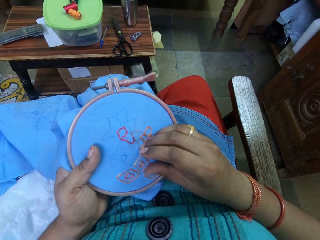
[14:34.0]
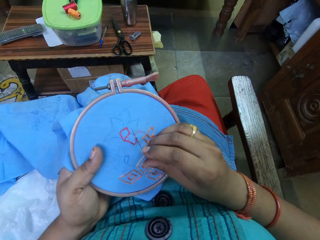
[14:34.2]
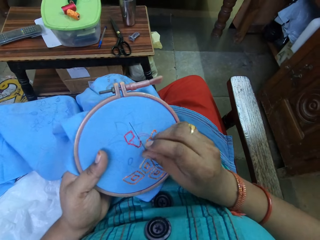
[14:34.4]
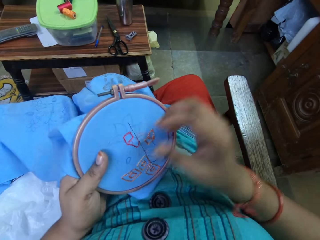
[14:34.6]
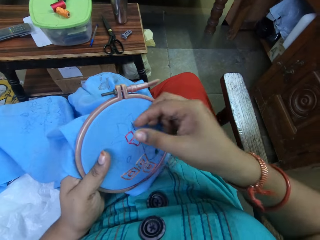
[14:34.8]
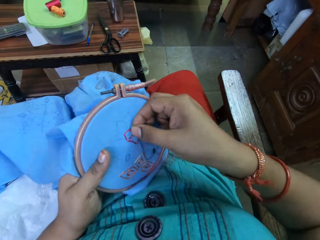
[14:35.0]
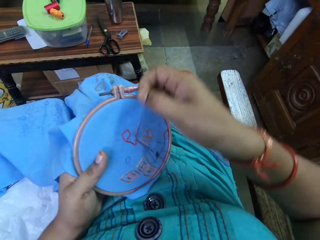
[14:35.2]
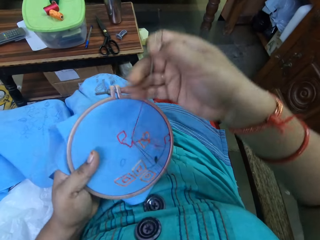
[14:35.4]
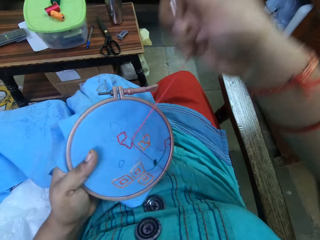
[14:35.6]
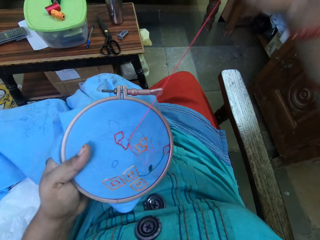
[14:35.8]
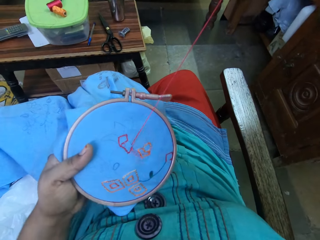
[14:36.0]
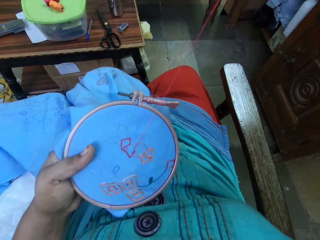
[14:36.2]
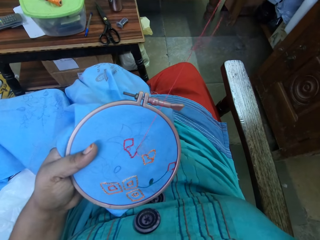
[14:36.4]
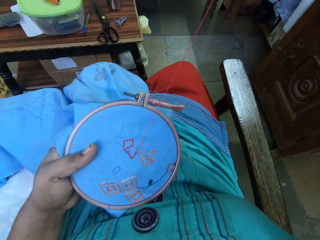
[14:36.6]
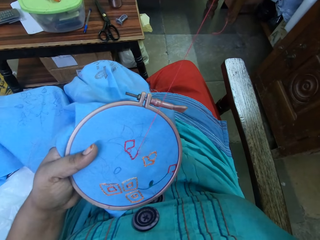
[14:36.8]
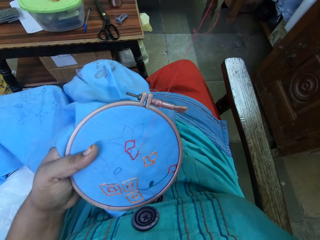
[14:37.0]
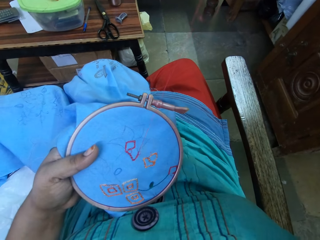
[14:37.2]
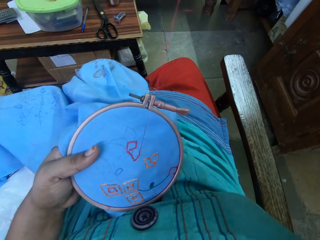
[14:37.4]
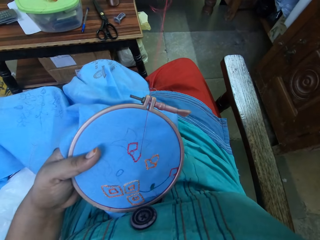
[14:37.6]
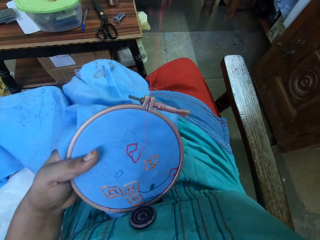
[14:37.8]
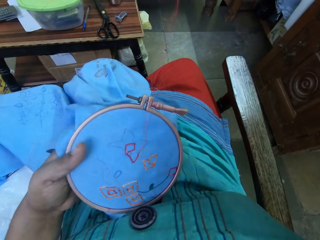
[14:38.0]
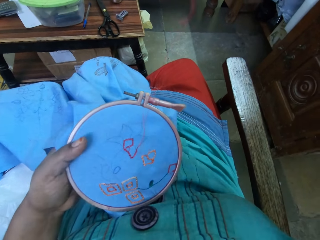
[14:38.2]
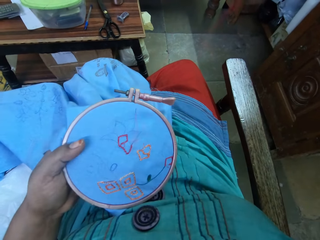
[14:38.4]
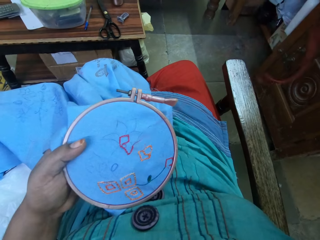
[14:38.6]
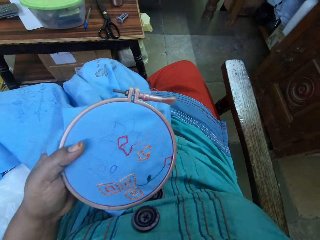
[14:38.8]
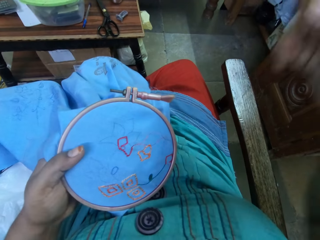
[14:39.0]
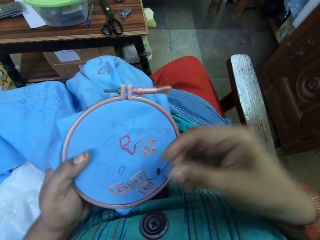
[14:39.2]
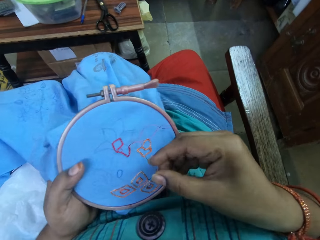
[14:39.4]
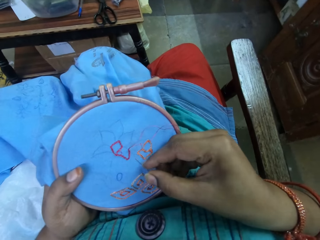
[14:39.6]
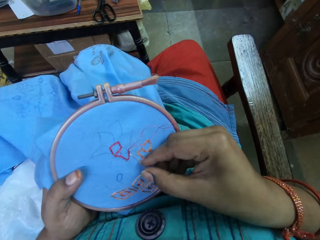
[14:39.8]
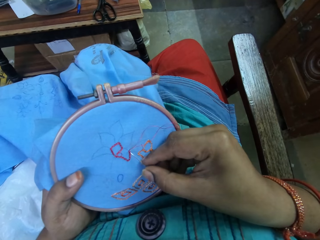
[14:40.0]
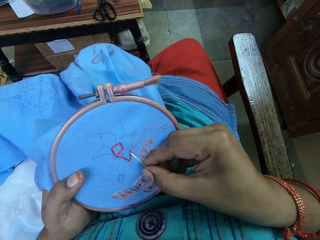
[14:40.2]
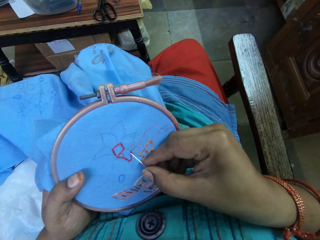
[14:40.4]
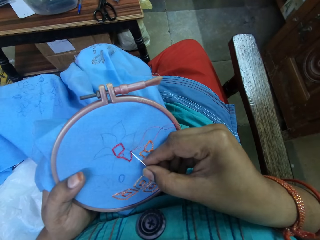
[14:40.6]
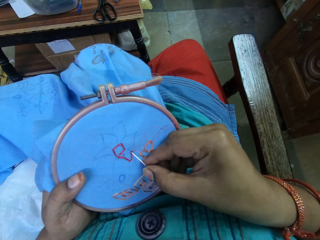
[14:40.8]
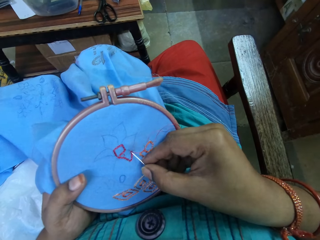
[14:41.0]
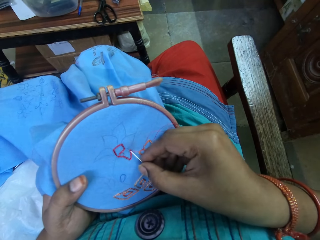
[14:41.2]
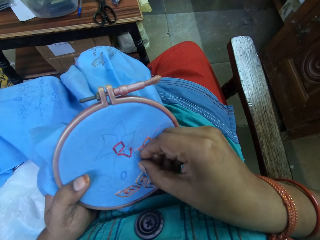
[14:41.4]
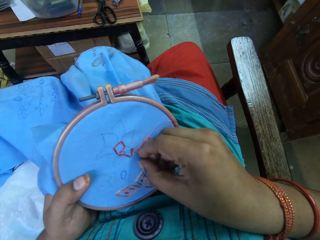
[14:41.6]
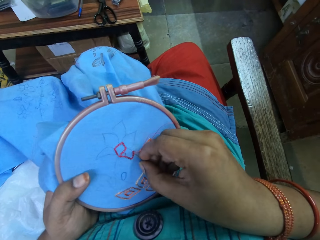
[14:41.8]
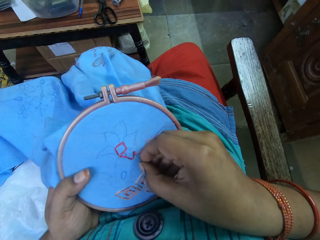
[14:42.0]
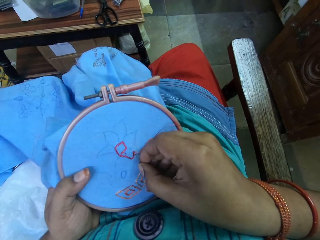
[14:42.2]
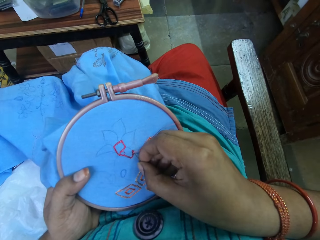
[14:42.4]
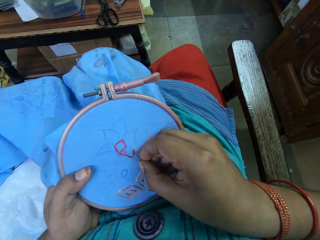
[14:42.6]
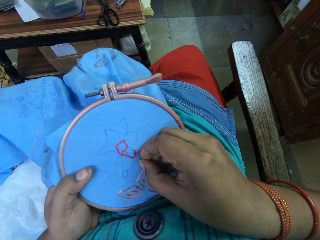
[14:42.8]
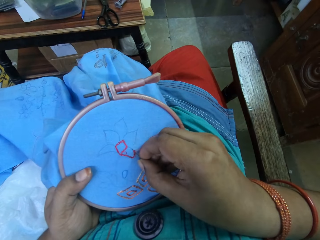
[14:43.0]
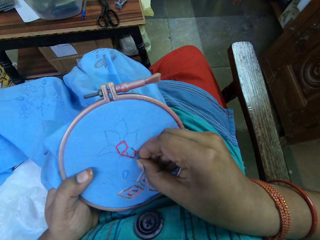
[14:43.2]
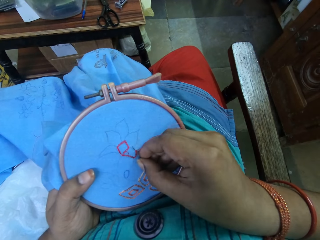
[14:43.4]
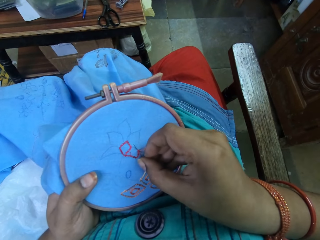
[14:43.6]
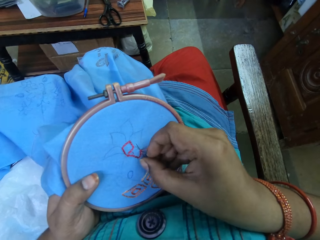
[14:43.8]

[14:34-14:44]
The camera wearer sews the cloth with the needle. They pull a thread. They sew the cloth with the needle.

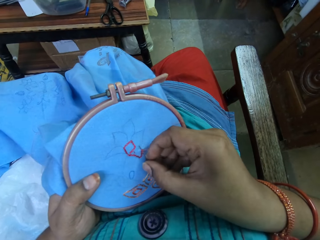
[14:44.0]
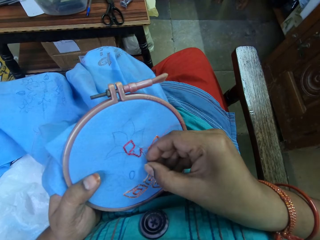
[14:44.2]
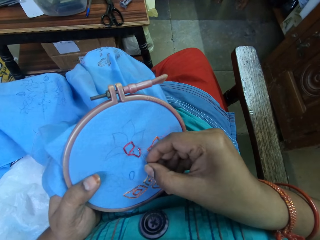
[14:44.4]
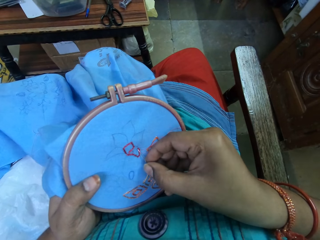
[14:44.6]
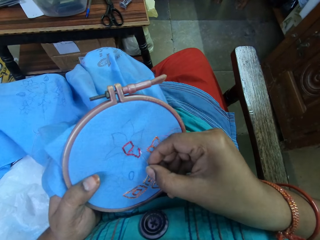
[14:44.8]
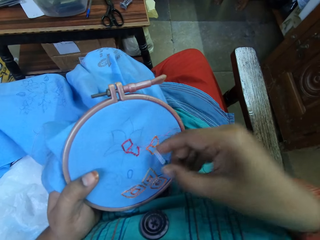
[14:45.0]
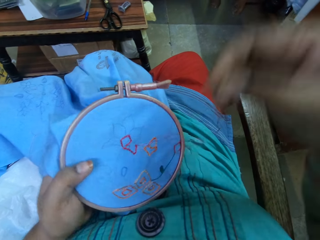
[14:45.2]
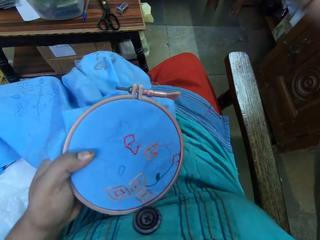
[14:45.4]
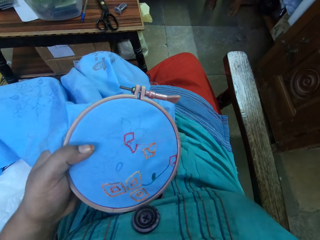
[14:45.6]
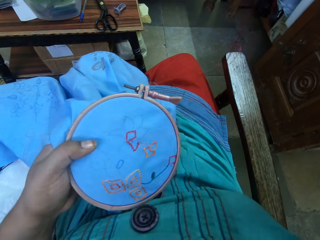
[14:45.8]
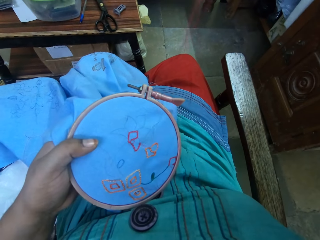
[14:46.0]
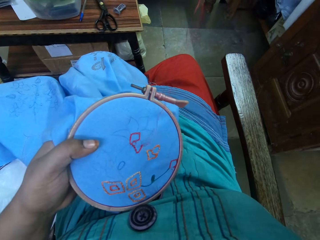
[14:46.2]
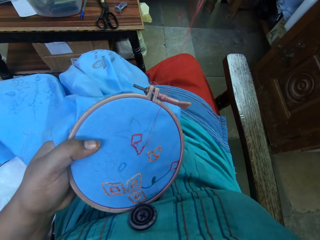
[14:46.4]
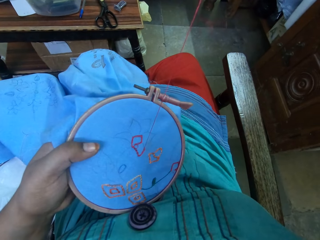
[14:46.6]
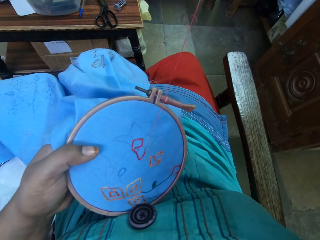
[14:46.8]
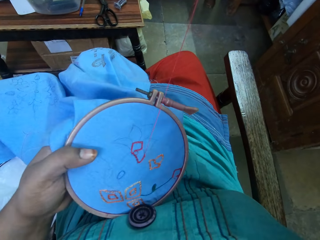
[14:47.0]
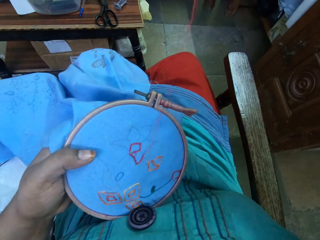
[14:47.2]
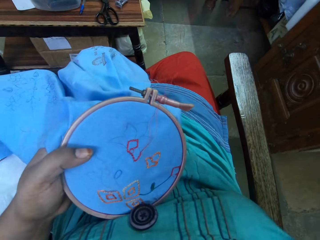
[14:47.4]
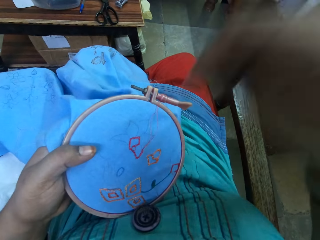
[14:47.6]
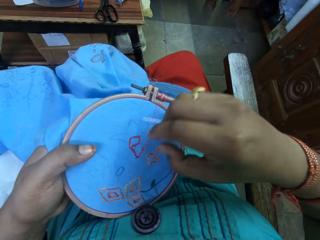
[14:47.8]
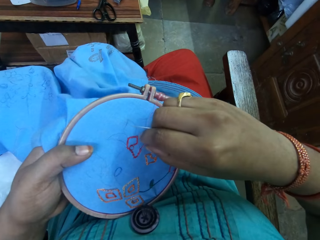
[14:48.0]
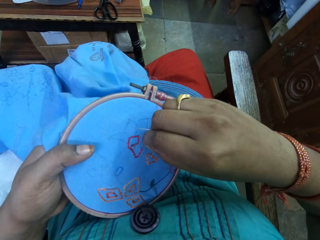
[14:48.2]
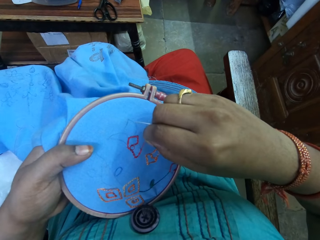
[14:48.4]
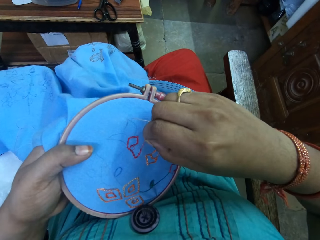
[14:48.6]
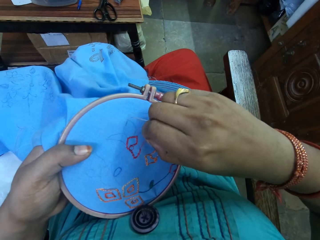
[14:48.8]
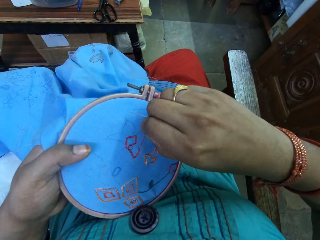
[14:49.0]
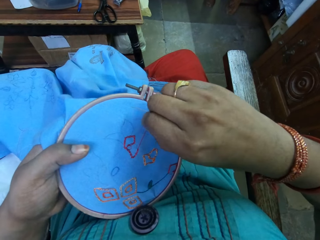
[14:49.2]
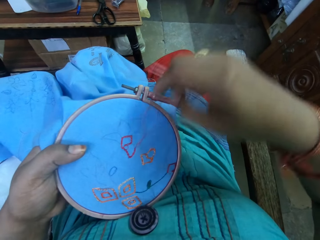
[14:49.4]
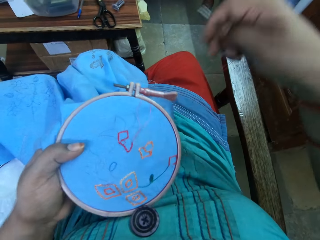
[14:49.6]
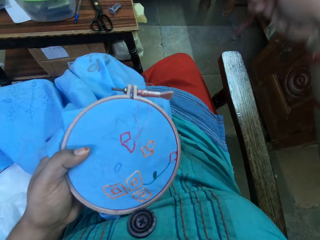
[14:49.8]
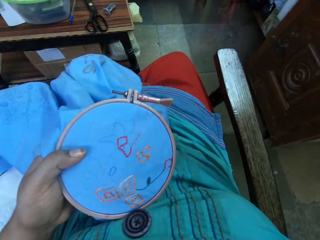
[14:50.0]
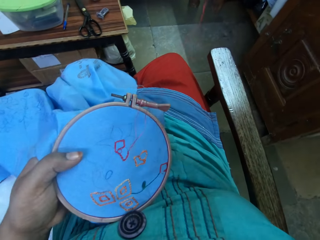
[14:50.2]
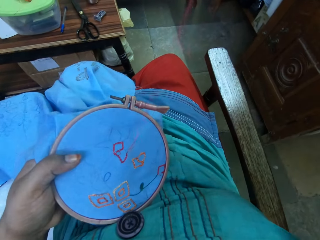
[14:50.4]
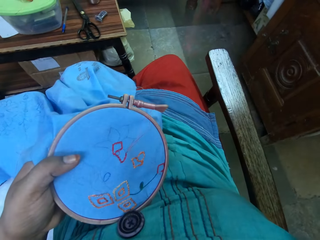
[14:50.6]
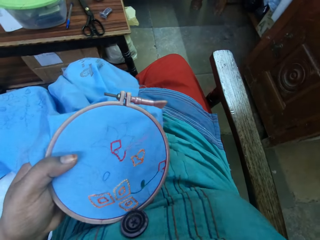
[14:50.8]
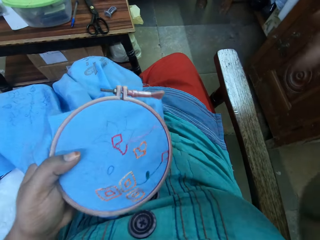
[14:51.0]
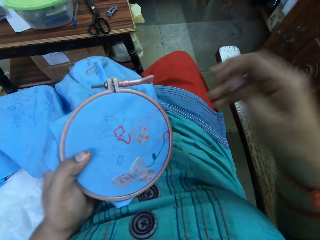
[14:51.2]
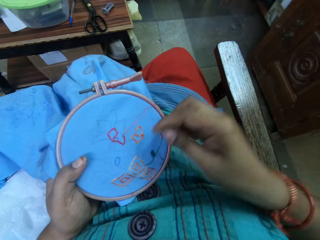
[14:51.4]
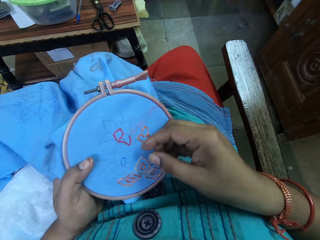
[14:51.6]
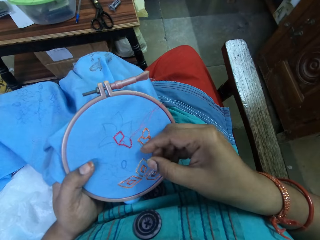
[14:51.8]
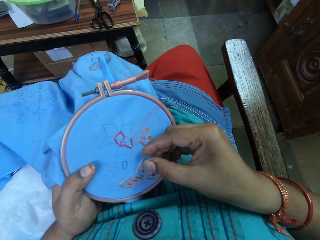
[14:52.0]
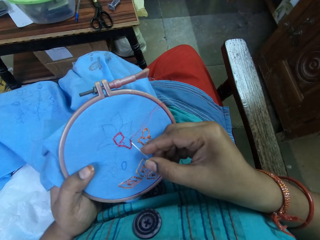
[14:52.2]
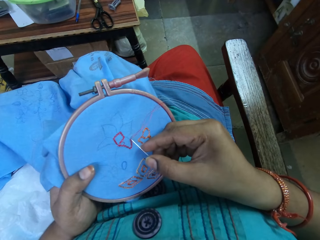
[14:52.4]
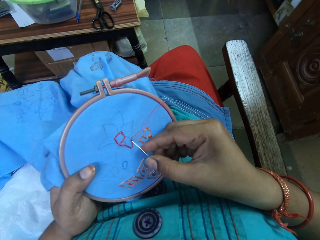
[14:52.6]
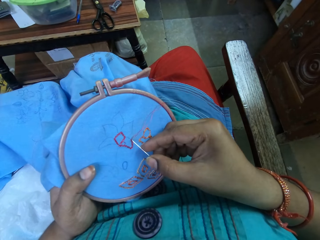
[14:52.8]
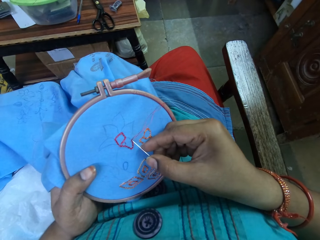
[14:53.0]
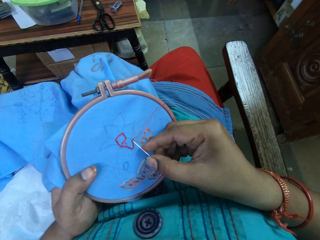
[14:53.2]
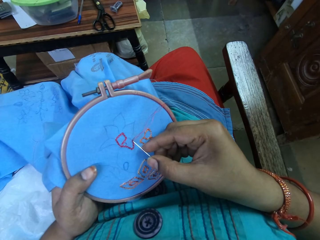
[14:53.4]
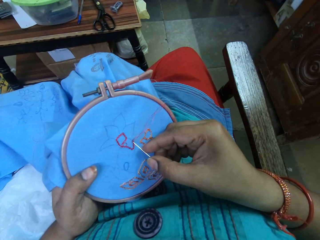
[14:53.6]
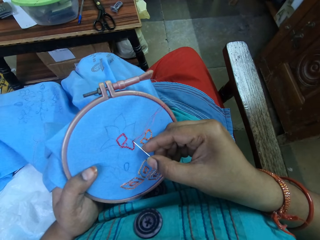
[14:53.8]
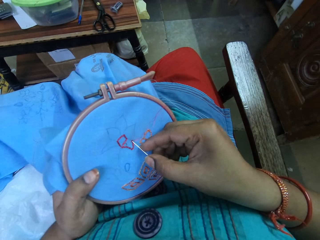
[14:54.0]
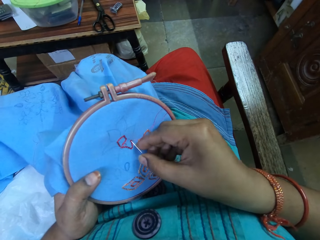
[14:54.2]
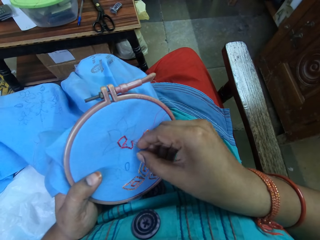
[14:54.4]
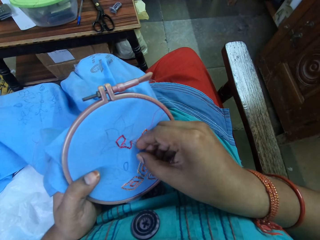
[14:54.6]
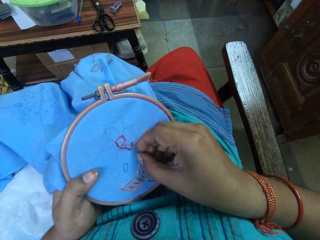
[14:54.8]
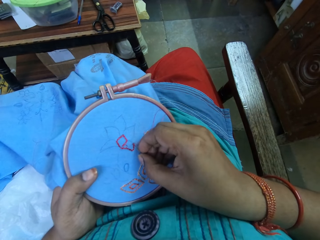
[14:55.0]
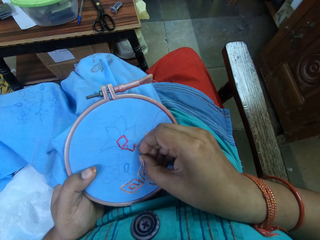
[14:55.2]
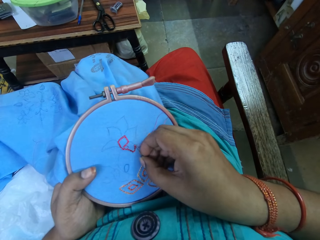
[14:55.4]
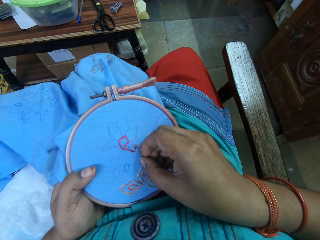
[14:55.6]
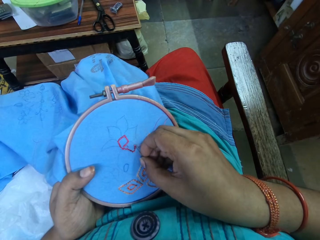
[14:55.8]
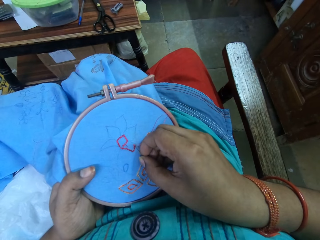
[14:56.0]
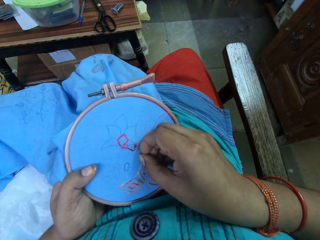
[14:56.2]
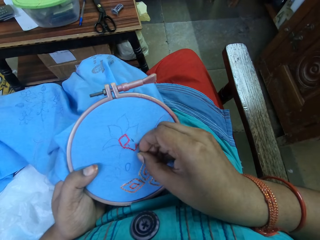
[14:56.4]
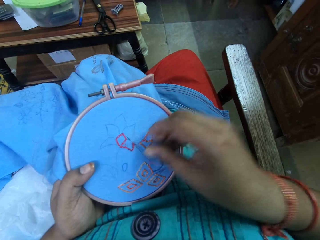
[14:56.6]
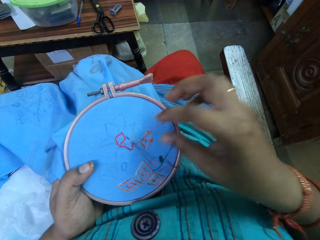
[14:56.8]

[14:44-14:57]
The camera wearer pulls a thread. They tighten the thread. They pull the thread. They sew the cloth with the needle.
